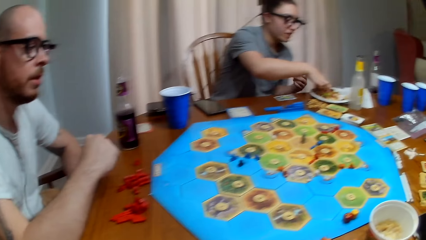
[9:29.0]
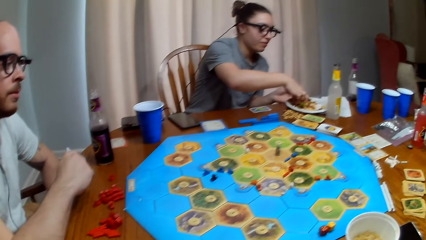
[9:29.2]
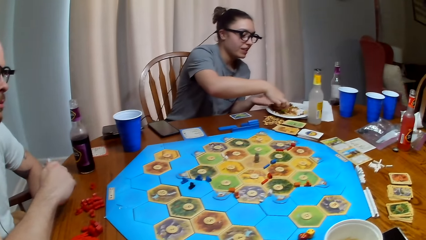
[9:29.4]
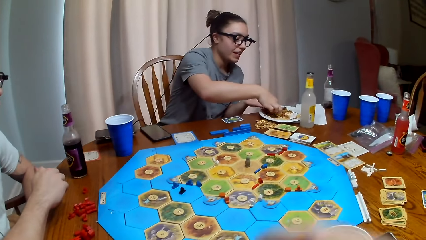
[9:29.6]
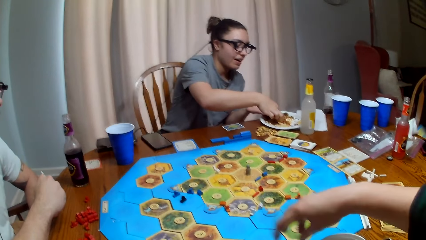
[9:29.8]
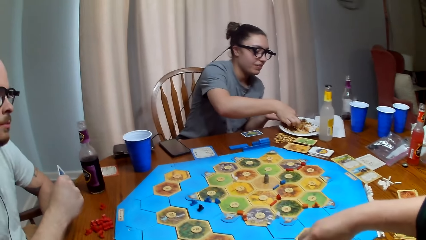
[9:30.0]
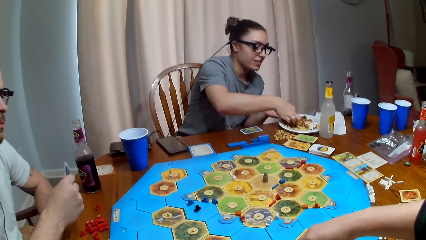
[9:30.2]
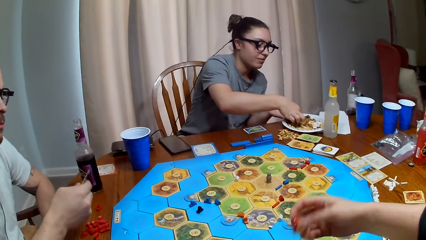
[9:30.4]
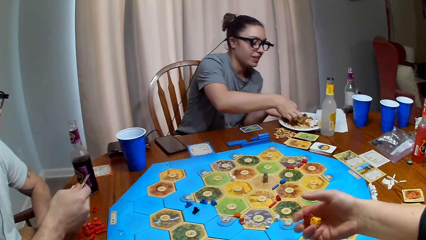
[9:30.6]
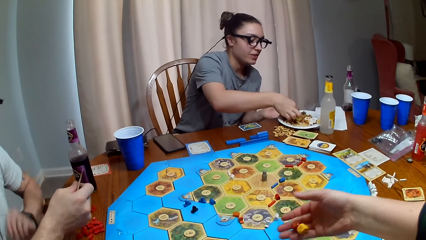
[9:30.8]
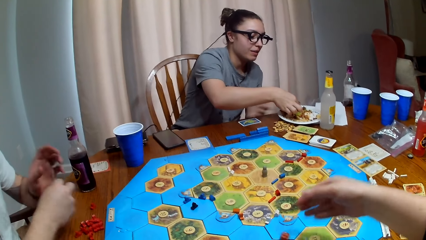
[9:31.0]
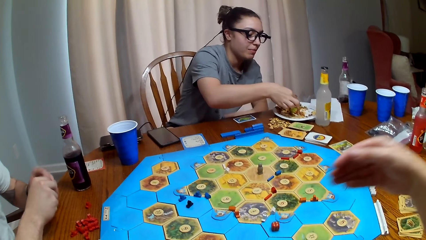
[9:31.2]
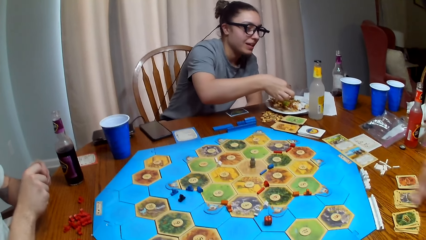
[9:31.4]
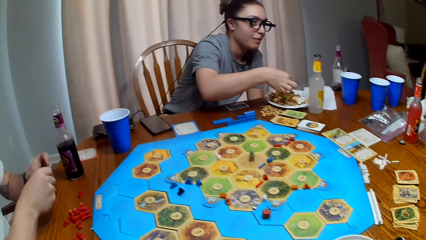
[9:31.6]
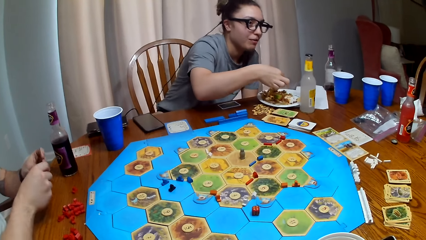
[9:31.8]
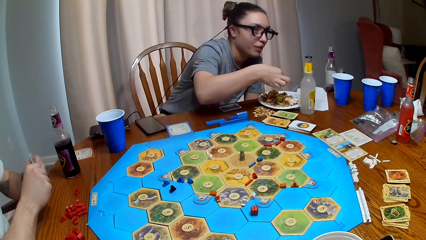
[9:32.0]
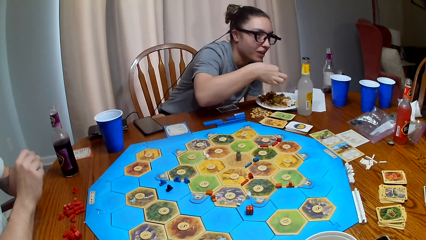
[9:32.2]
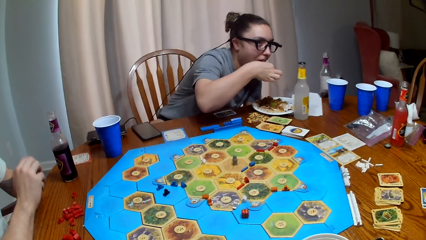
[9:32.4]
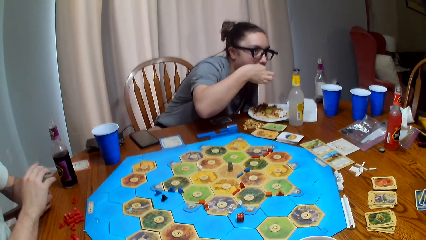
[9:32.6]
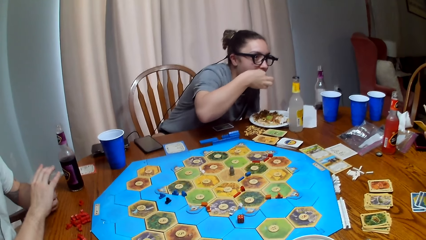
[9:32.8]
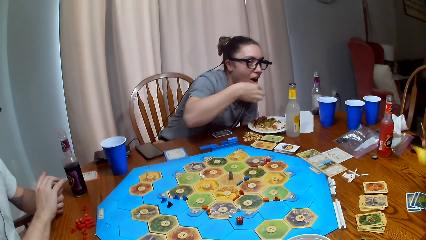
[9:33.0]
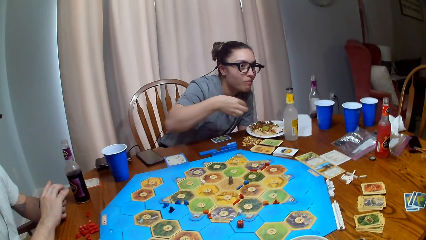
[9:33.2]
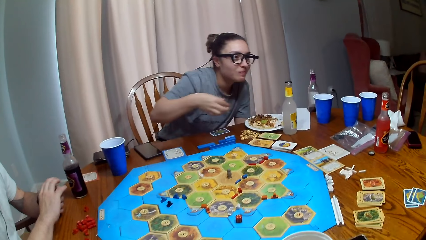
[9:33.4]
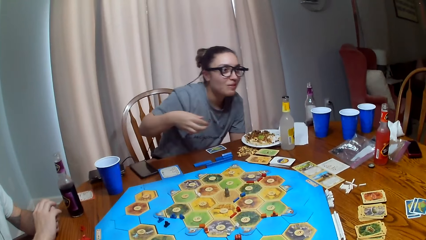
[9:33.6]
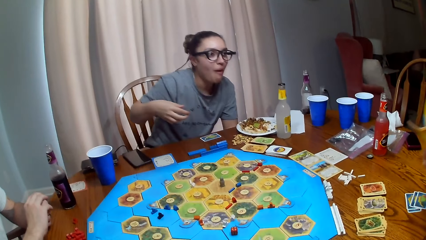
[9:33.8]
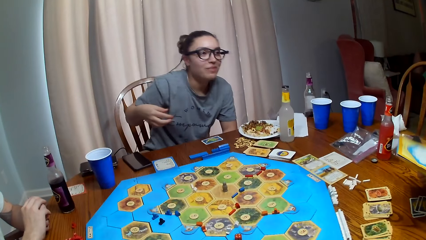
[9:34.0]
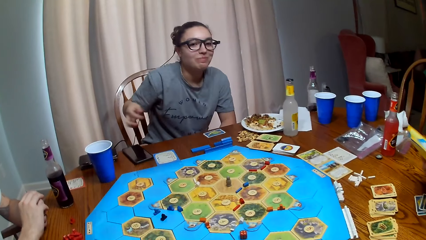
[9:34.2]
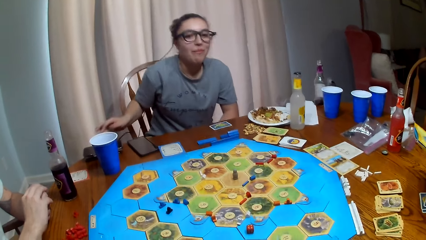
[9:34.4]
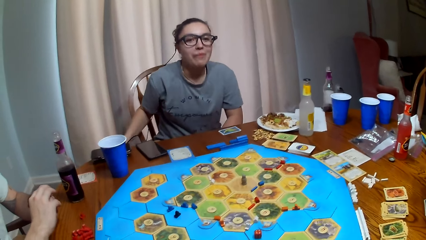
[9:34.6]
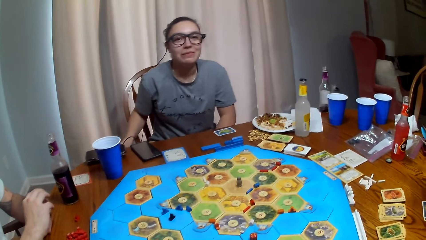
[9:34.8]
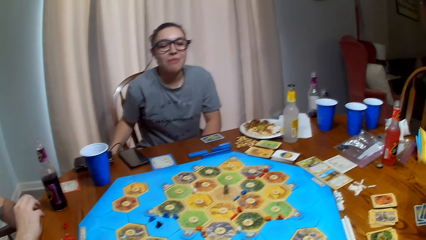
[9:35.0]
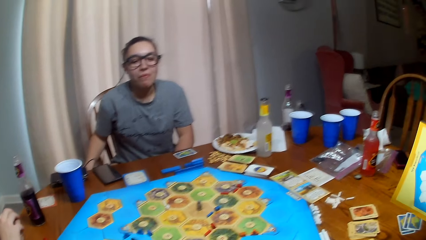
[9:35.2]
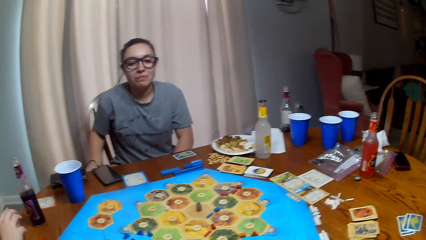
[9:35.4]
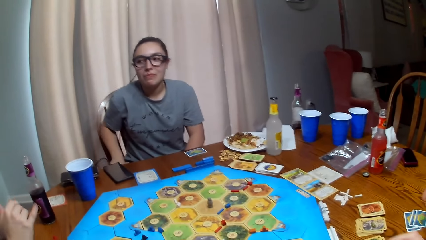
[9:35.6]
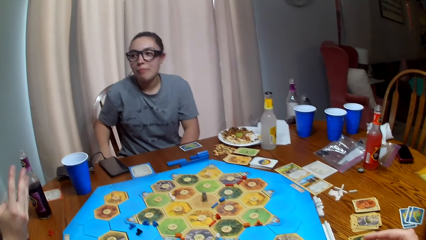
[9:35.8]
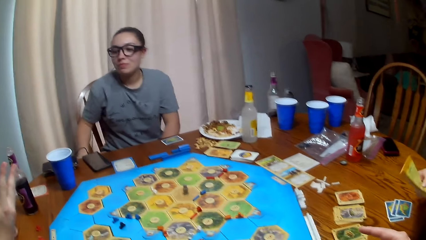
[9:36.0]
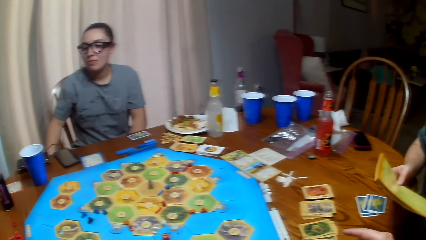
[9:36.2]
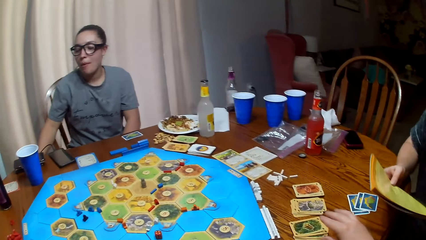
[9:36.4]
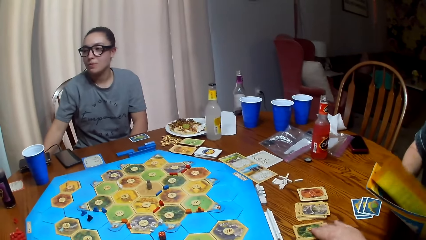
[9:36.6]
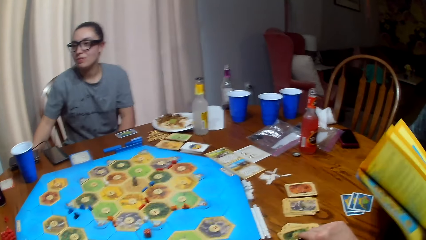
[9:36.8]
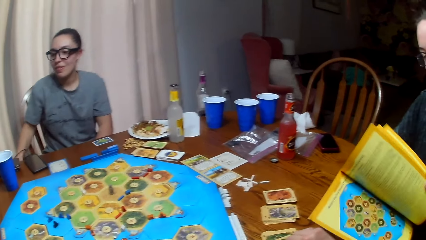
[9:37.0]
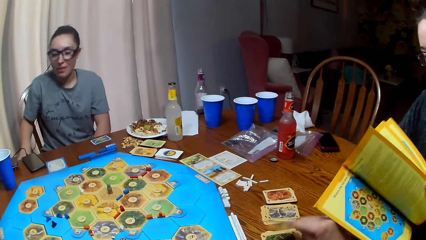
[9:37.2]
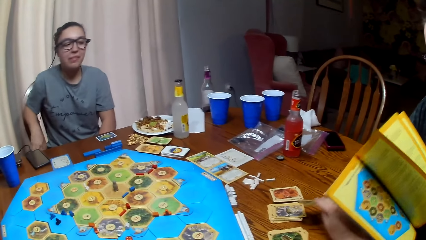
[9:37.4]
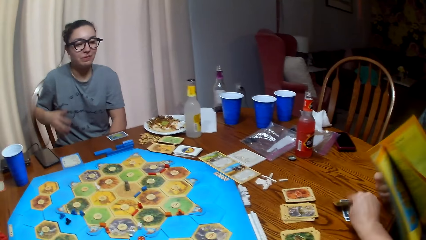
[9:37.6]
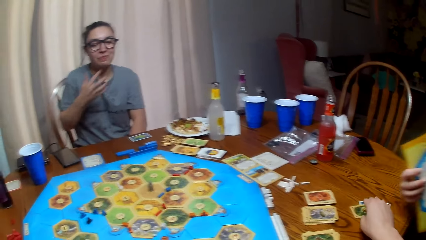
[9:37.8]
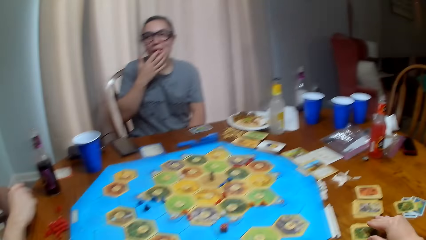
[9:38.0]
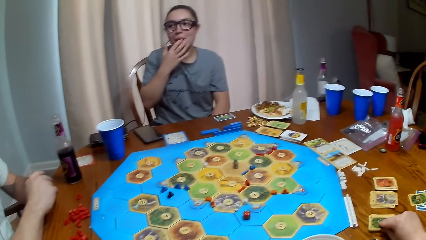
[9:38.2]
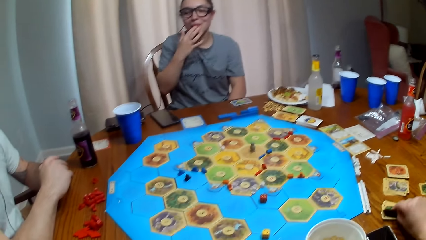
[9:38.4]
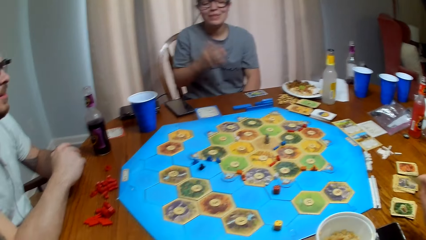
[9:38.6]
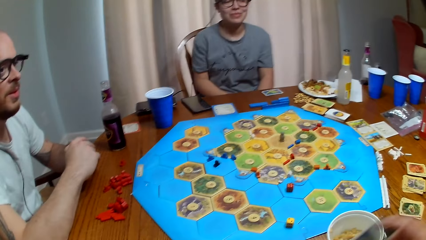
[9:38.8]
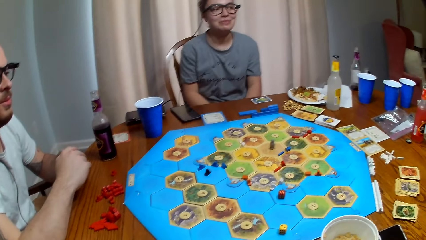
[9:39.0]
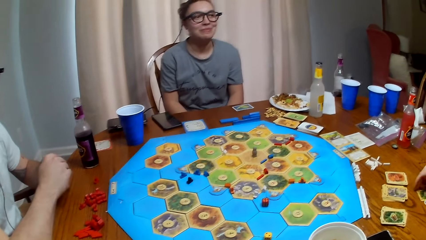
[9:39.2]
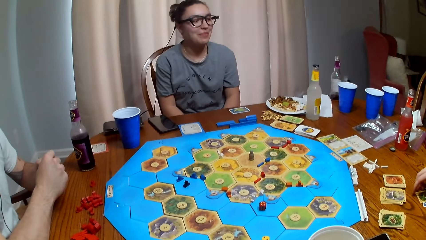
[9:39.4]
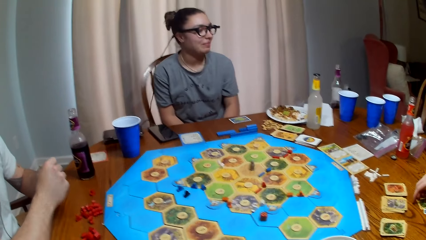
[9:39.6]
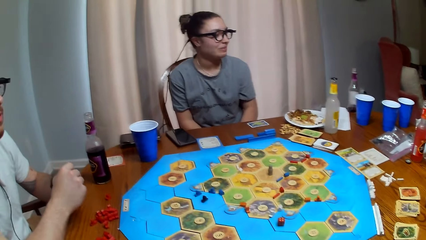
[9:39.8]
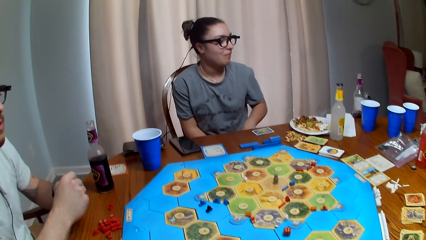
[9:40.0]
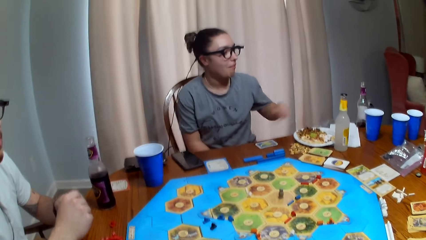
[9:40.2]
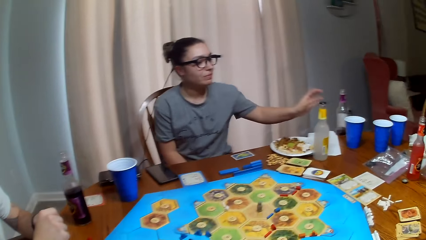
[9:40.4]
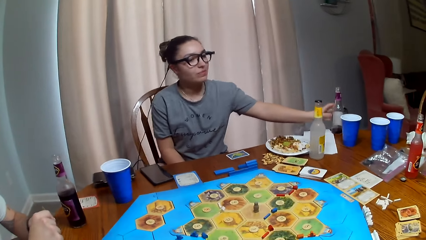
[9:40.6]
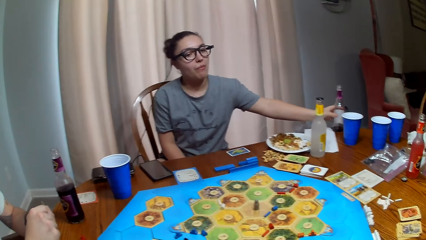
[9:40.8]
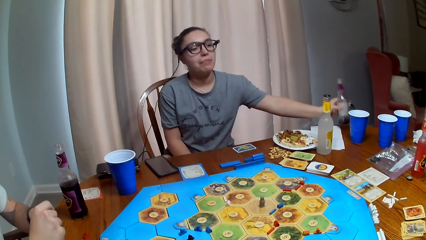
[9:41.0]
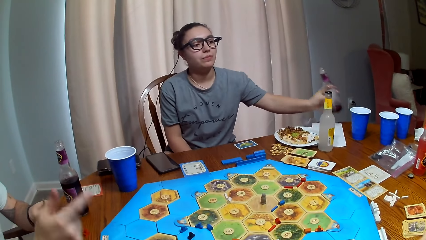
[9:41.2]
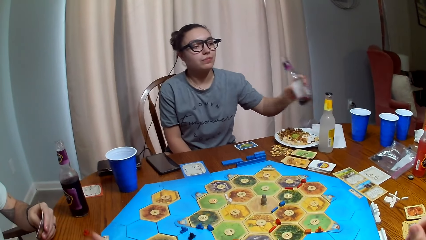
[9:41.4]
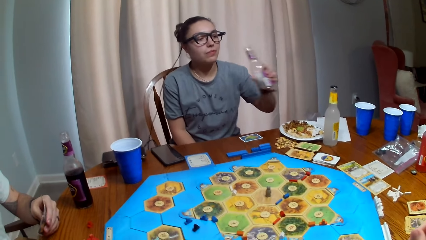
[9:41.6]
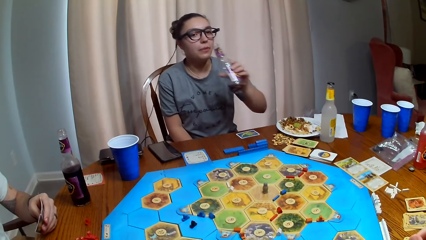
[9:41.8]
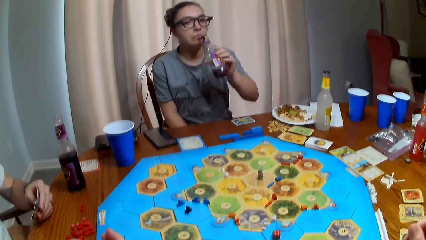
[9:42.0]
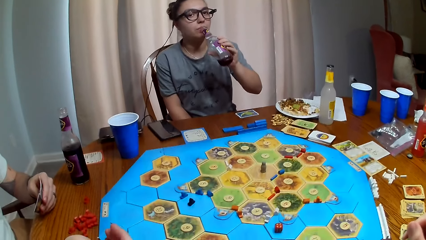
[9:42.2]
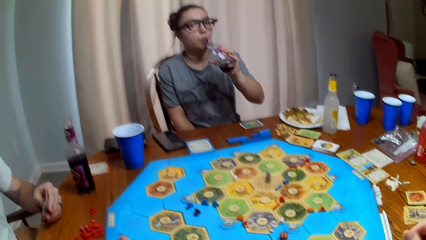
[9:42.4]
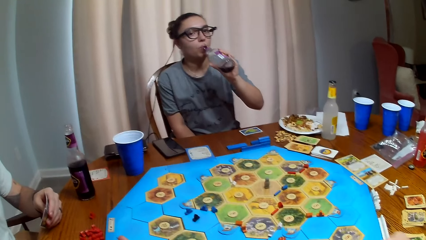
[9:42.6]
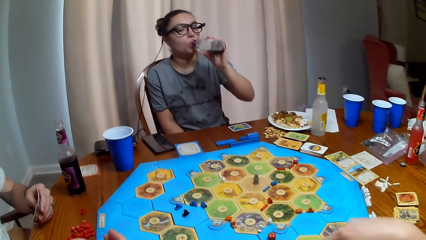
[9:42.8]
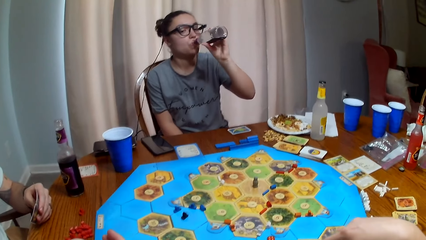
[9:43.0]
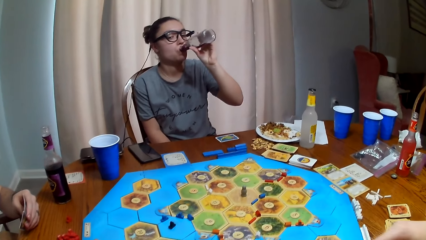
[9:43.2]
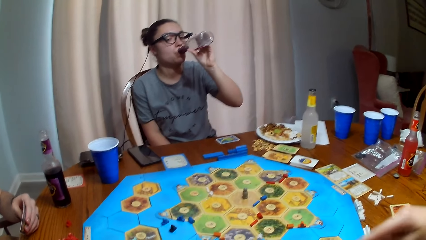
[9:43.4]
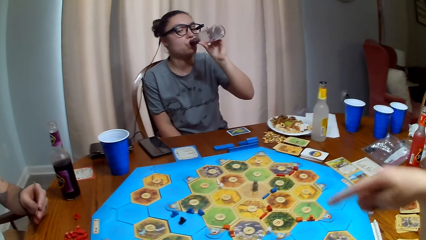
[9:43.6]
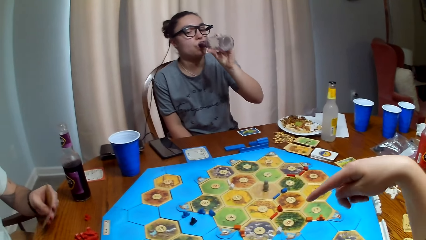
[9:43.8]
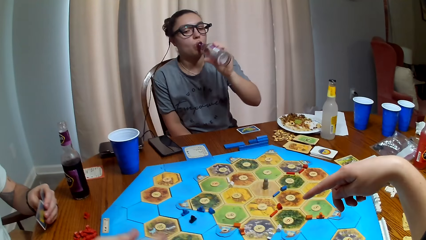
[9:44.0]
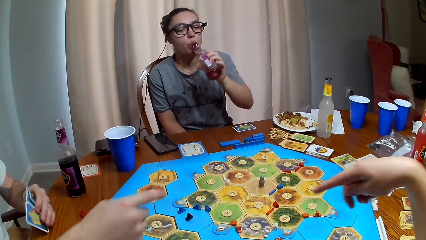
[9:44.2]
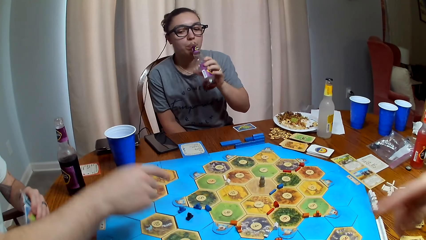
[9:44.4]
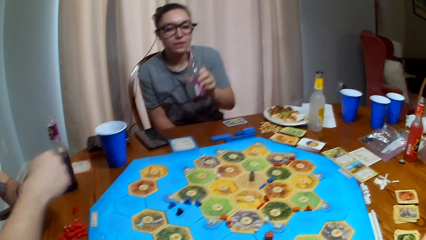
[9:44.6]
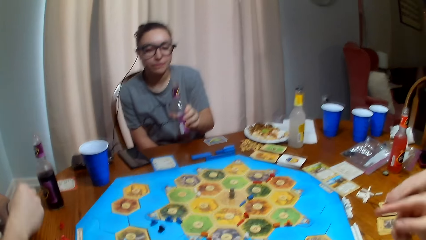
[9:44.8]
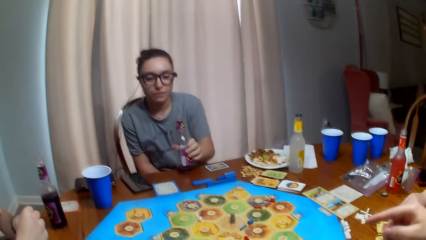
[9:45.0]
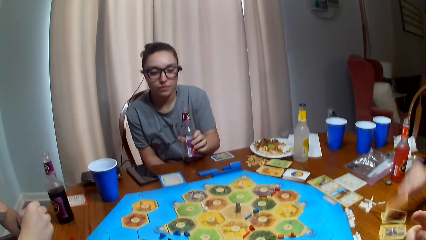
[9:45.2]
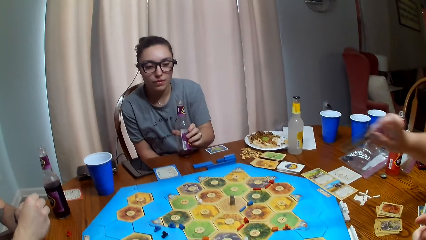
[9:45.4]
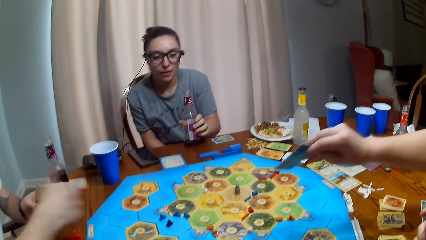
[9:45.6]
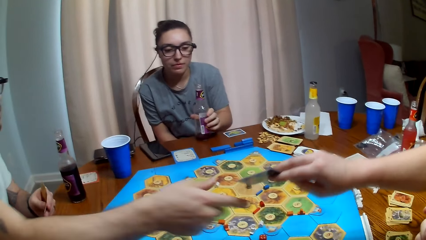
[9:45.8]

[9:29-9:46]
The camera wearer rolls the dice. A person picks food from the plate. The person eats food. Another person laughs. The camera wearer dialogues with the second person, a third person and the first person. The third person talks. The camera wearer picks up a card. They dialogue with the second person, the third person and the first person. The first person drinks soda.
